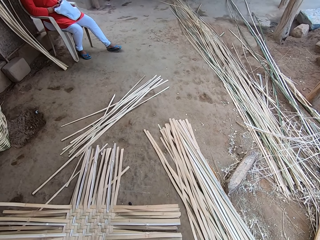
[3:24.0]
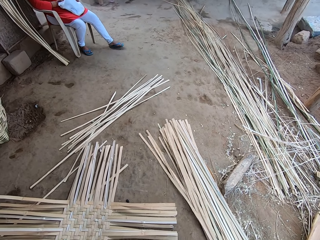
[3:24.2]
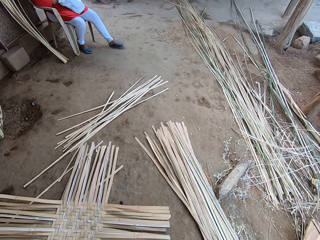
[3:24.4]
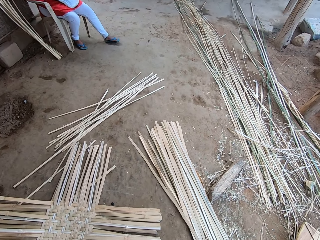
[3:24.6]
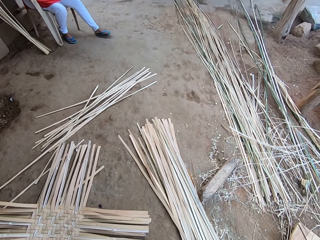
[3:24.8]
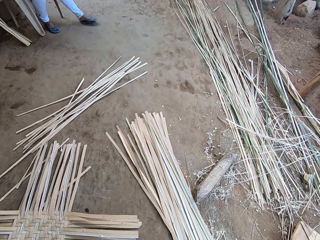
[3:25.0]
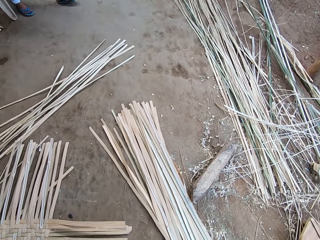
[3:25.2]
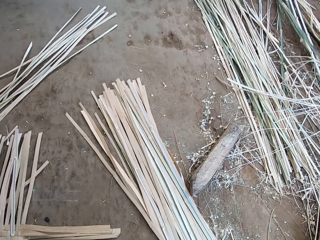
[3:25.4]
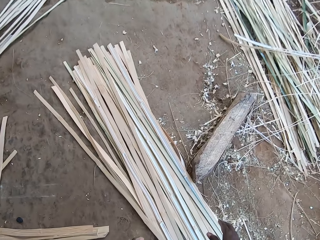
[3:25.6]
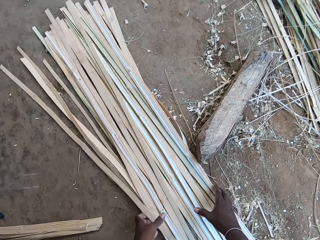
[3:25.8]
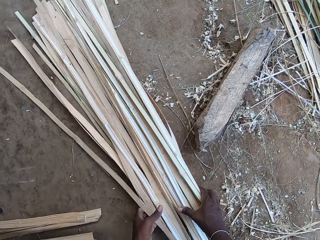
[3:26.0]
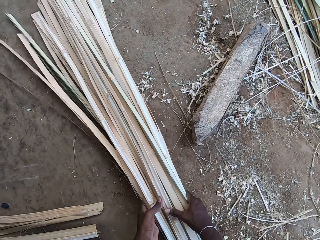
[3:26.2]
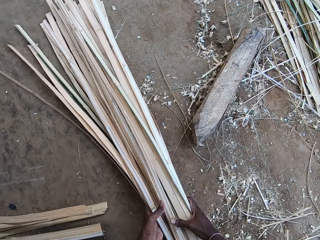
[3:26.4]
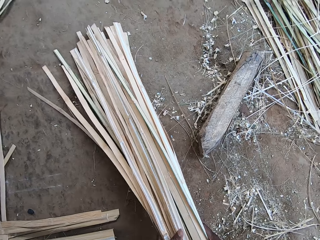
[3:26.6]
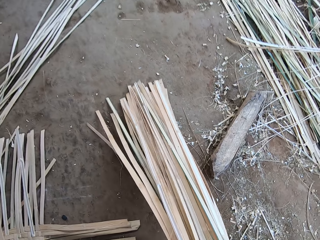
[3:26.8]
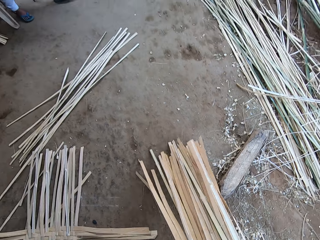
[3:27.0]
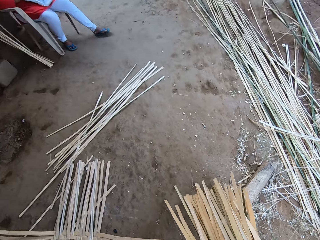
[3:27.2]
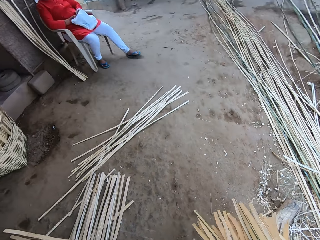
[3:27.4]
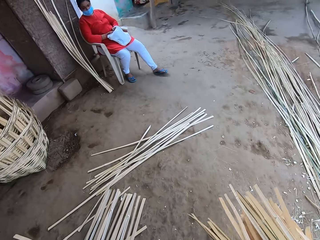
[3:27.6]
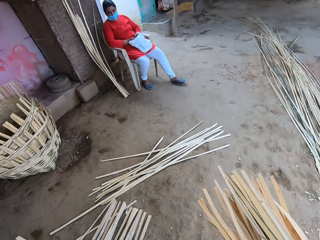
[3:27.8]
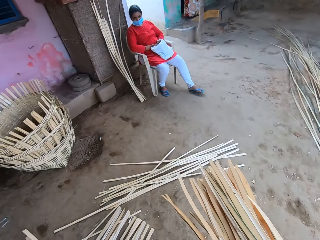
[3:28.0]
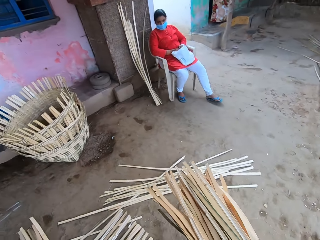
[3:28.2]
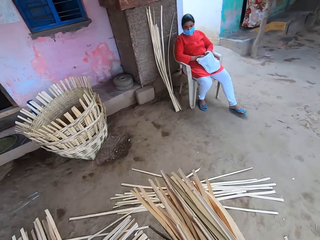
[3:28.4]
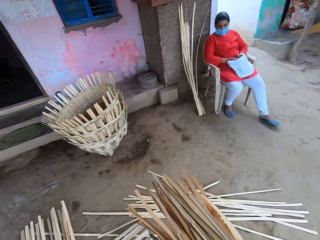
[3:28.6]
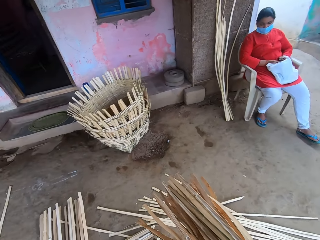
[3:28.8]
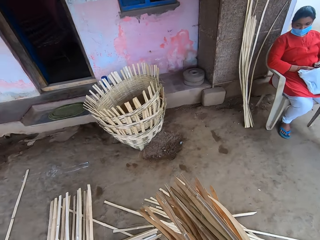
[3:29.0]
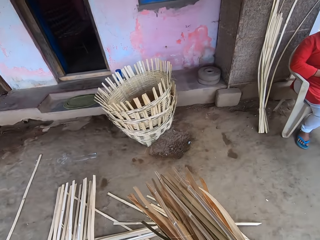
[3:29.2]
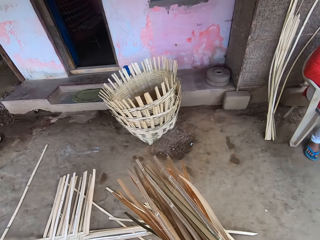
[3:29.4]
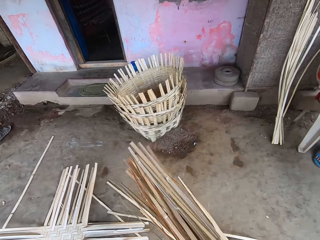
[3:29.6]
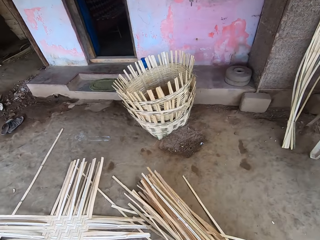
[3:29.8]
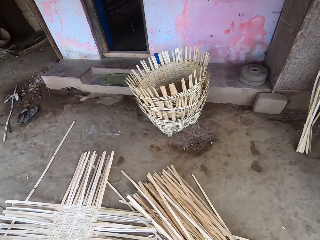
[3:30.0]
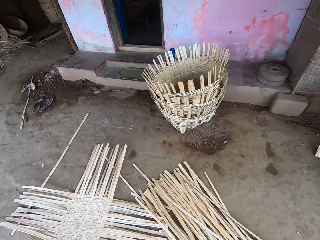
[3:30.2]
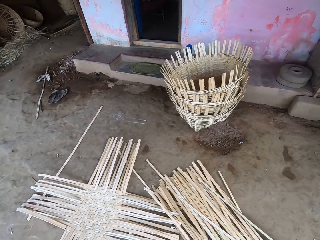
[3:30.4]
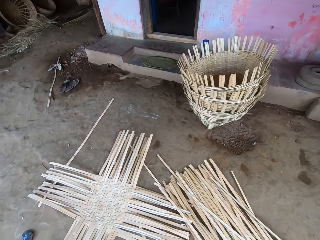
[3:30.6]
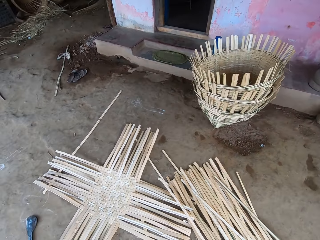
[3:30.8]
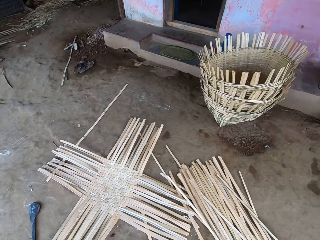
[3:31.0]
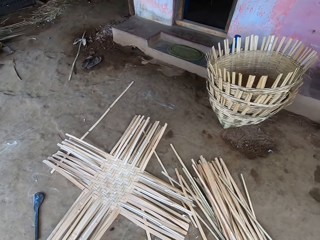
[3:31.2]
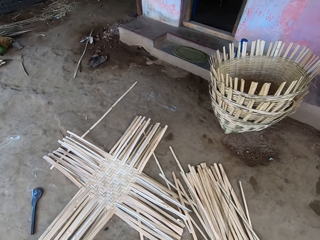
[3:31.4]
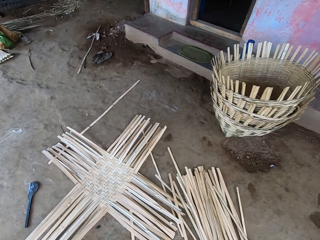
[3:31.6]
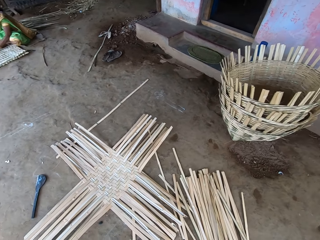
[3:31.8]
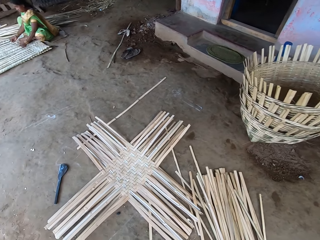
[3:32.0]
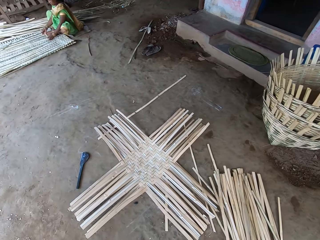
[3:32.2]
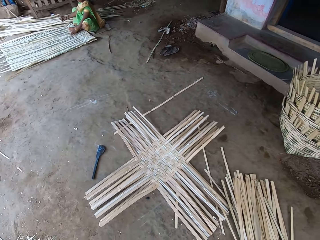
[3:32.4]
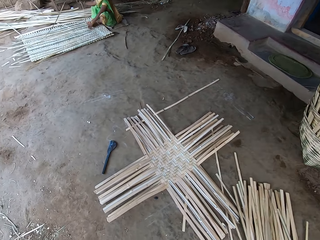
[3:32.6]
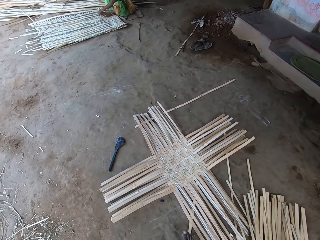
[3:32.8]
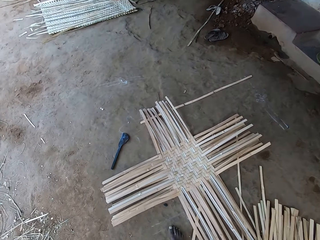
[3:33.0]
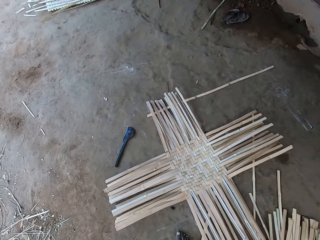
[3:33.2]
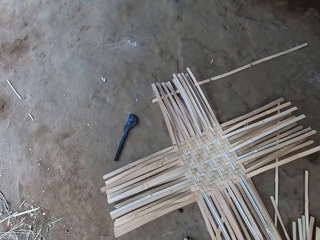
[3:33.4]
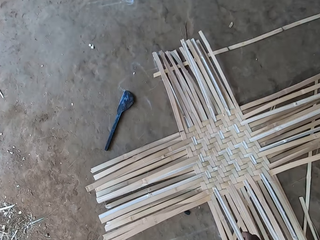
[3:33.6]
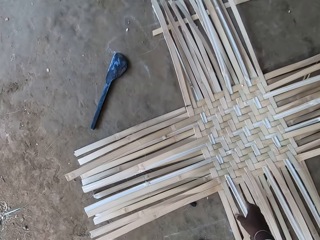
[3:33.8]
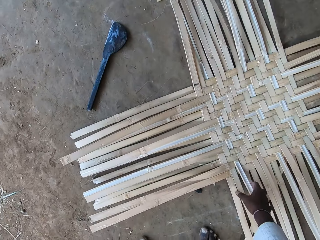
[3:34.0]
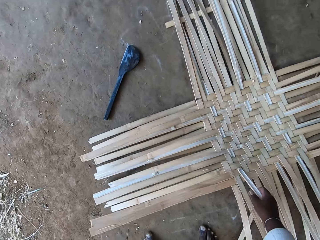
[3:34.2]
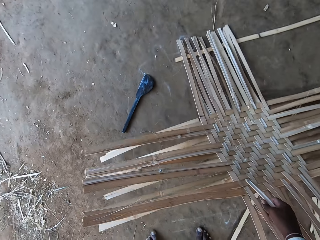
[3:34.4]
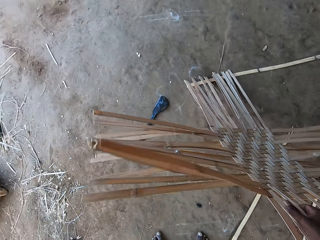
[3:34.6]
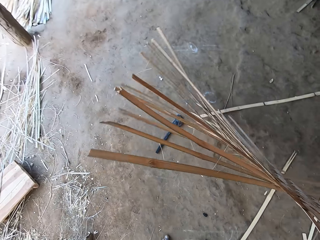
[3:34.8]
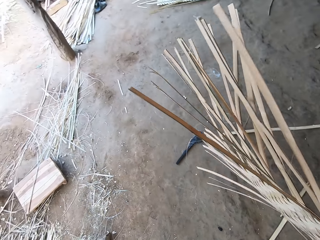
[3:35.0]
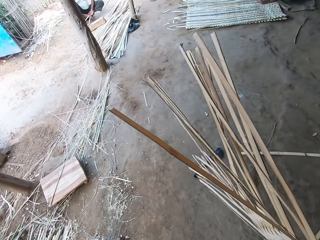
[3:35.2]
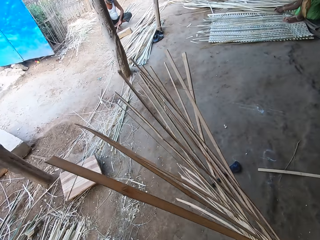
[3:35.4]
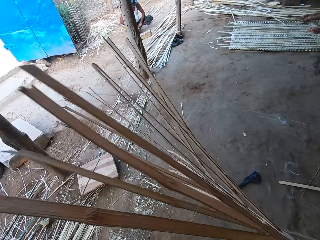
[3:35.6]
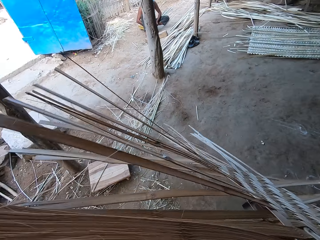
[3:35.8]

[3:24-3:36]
The camera wearer moves the bamboo strips. He picks up the bamboo strips on the floor with both hands. He moves to the left. He drops the bamboo strips on the floor with both hands. He picks up the woven bamboo or woven mat on the floor with his right hand.

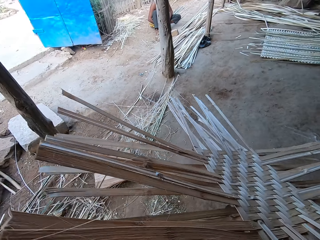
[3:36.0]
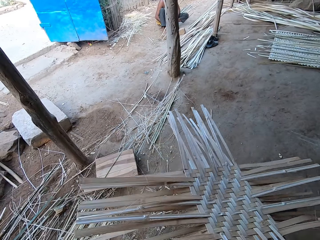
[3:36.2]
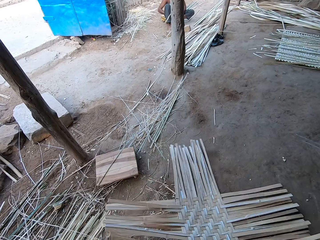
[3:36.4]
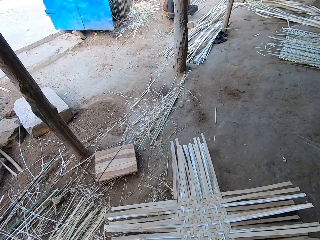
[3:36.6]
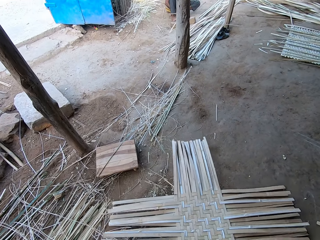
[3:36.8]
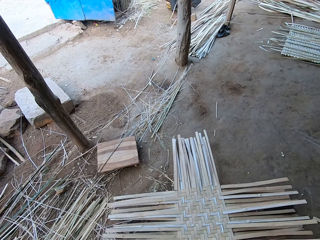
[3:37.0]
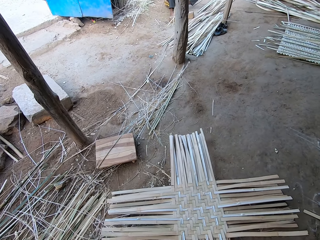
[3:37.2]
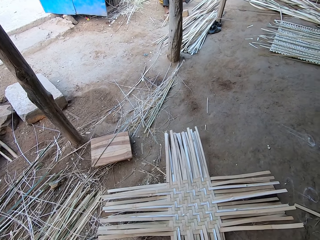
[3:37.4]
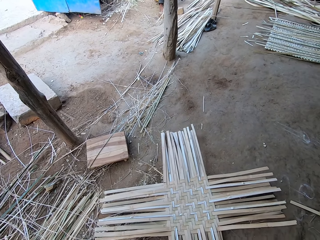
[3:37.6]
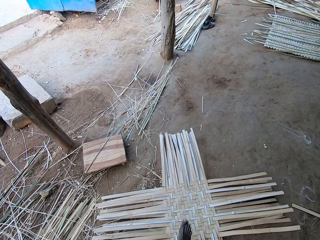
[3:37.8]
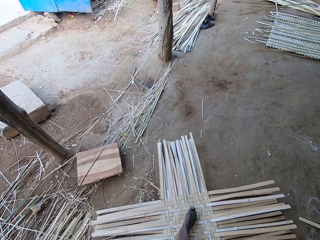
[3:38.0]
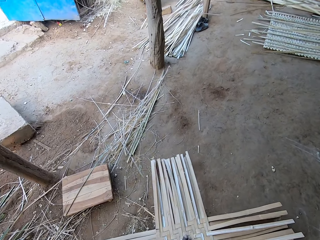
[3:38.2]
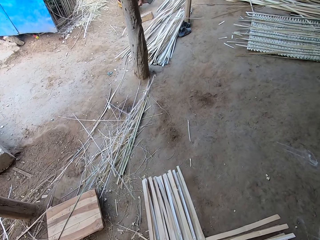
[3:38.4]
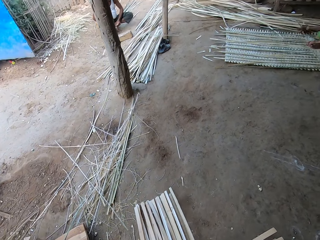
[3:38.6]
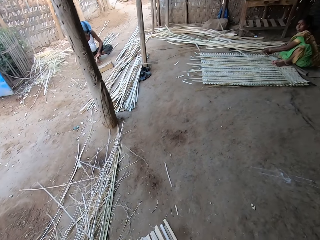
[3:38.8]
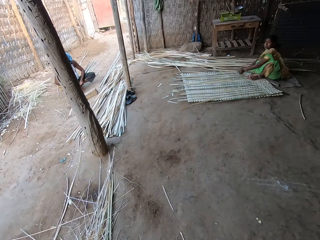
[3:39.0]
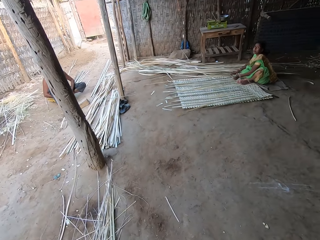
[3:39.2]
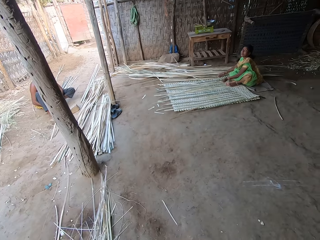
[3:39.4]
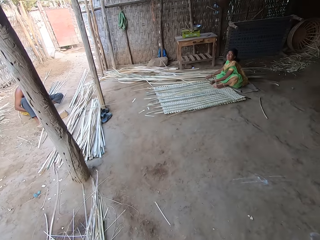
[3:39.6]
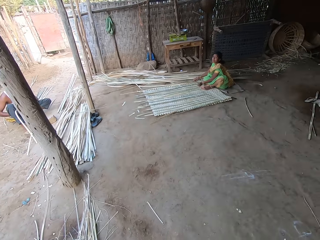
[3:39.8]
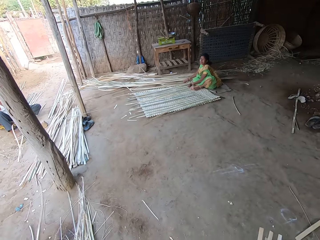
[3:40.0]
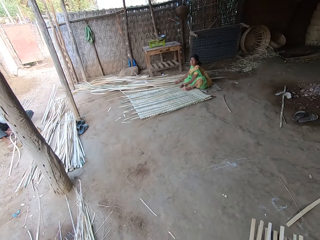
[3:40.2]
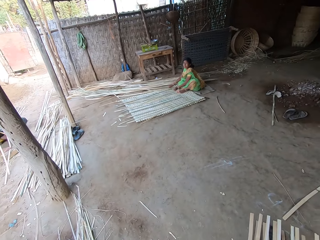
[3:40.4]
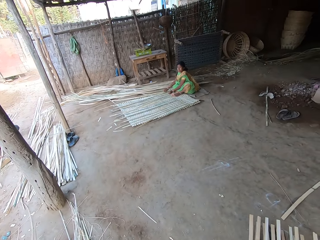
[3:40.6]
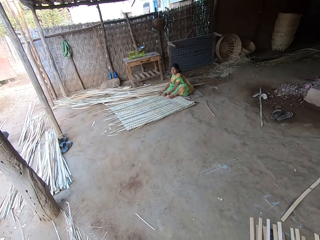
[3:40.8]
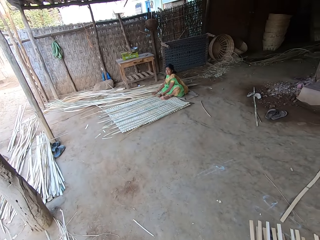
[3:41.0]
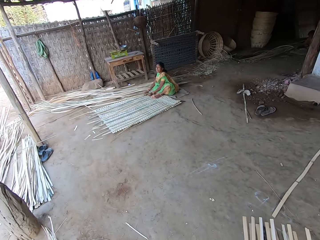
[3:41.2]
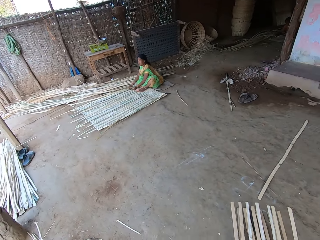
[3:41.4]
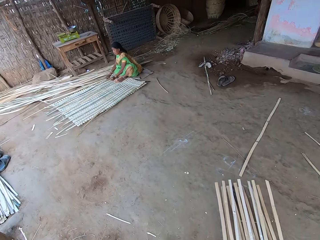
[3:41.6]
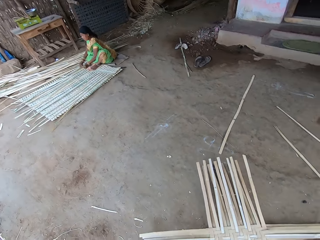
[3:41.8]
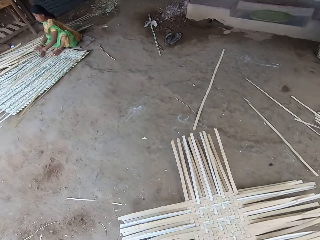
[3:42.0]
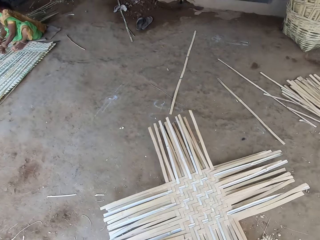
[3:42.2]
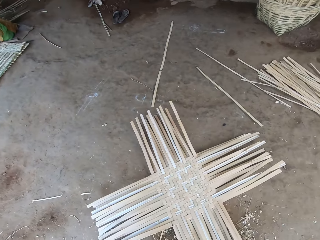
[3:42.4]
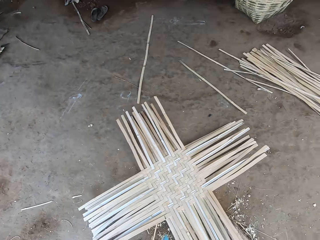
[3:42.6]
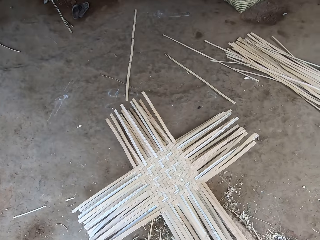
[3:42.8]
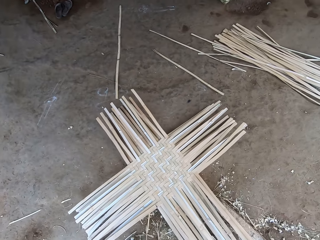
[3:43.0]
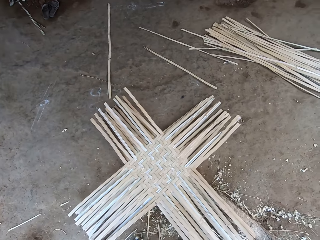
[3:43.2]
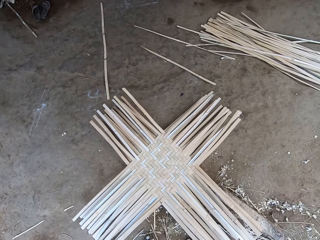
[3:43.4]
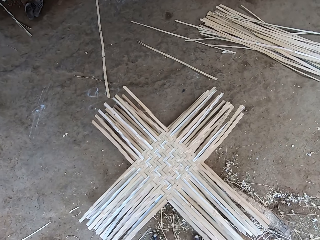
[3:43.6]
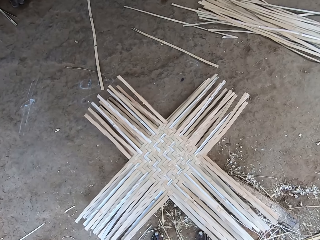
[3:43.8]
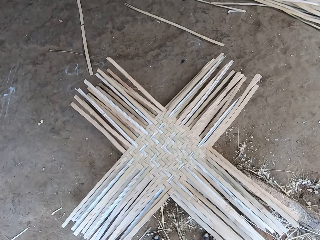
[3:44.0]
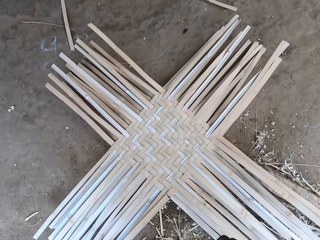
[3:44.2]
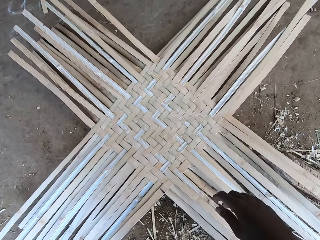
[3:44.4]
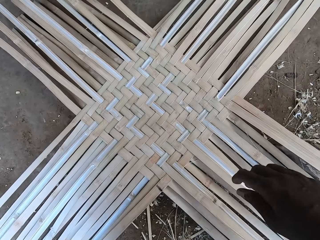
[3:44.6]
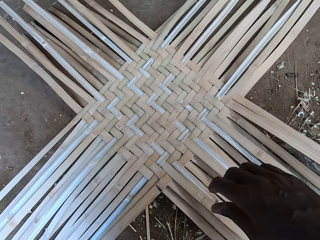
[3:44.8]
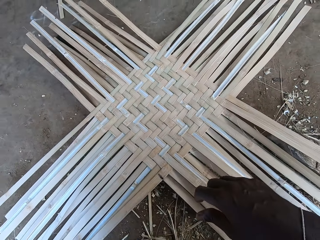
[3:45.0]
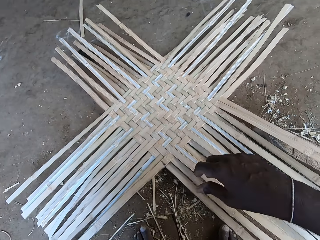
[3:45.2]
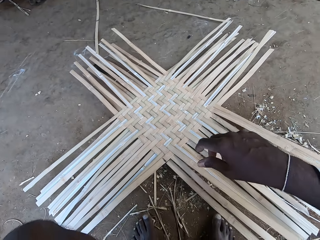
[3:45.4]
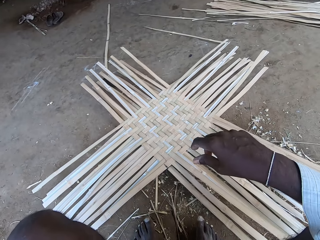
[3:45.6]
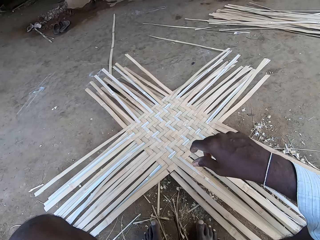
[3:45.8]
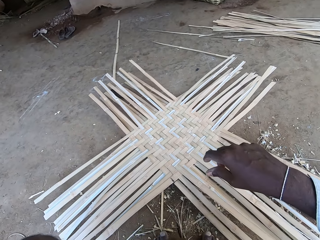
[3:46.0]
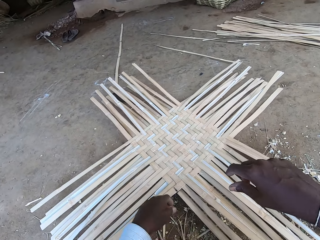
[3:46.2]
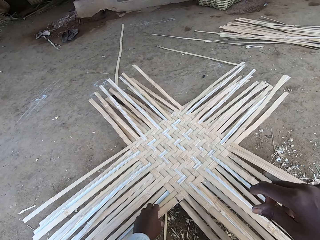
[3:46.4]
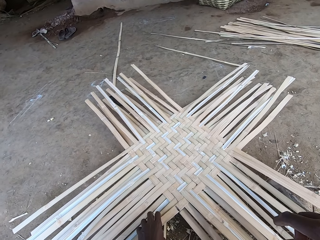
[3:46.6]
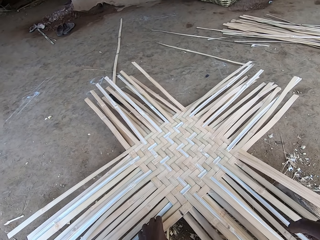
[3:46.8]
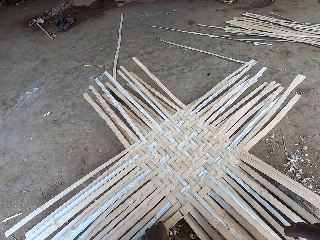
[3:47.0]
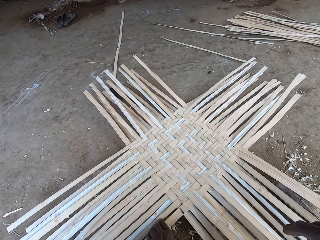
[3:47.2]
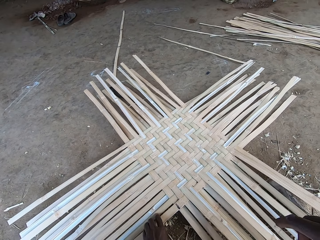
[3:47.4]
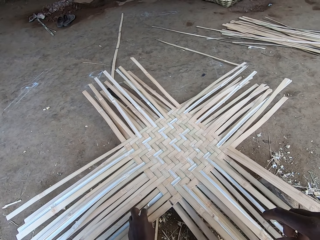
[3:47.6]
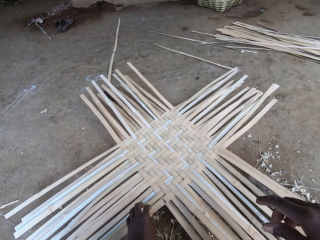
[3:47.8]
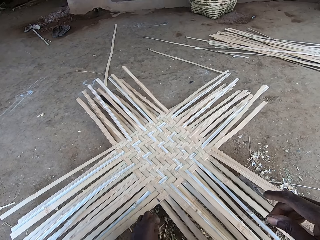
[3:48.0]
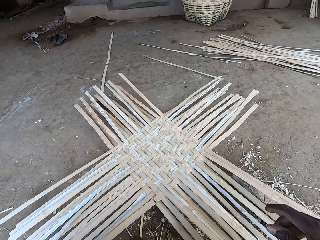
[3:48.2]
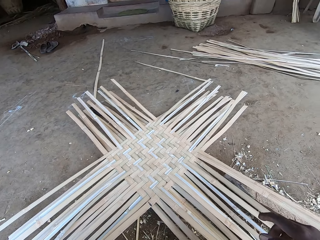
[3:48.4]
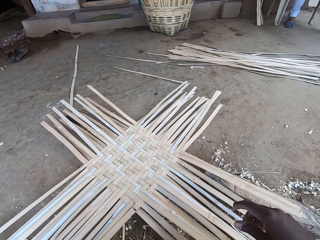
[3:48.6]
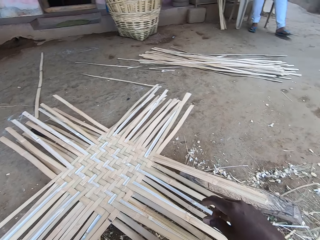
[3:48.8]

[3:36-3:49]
The camera wearer drops the woven bamboo or mat on the floor with his right hand. He steps on the mat. He looks at the woman. He looks at the mat. He sits down. He touches the mat.
